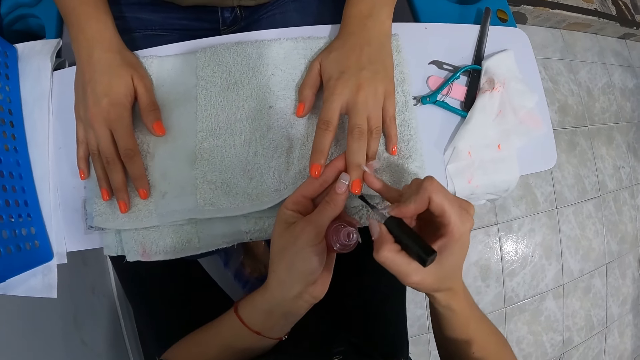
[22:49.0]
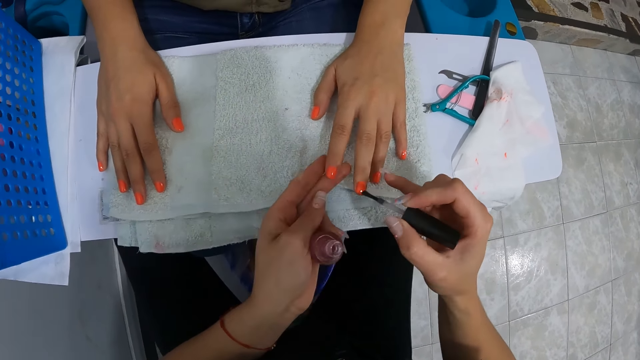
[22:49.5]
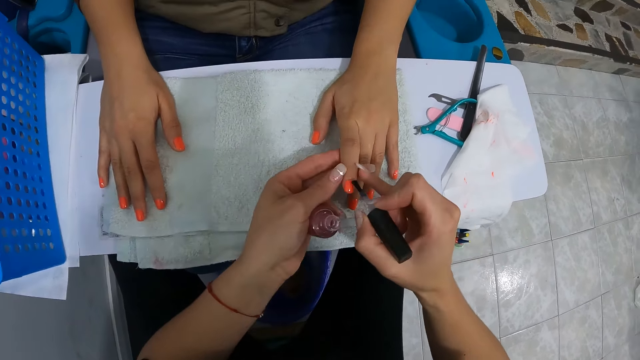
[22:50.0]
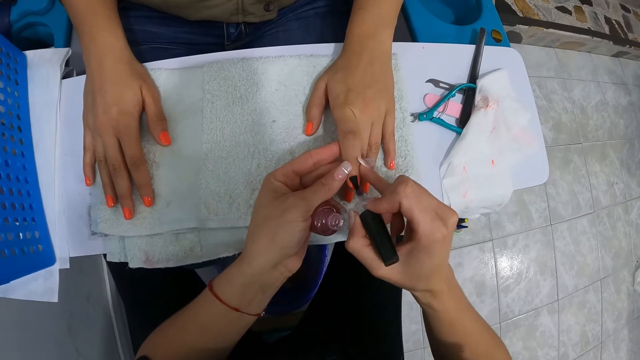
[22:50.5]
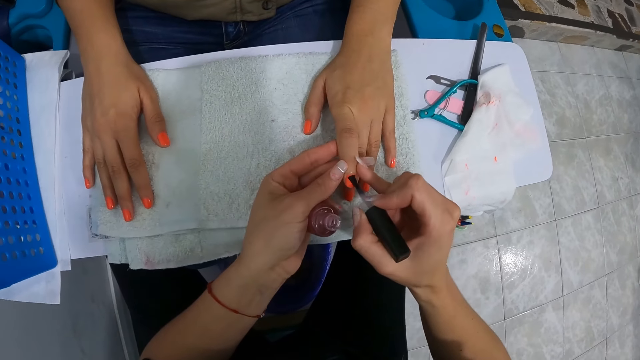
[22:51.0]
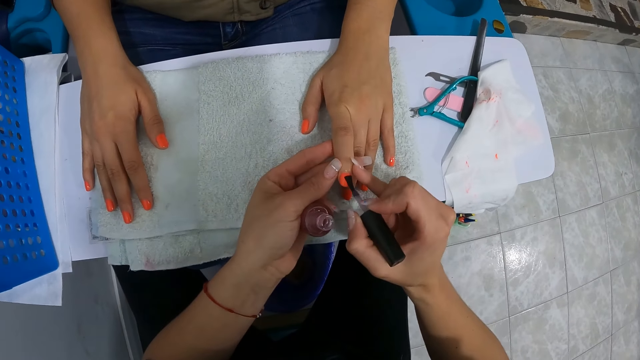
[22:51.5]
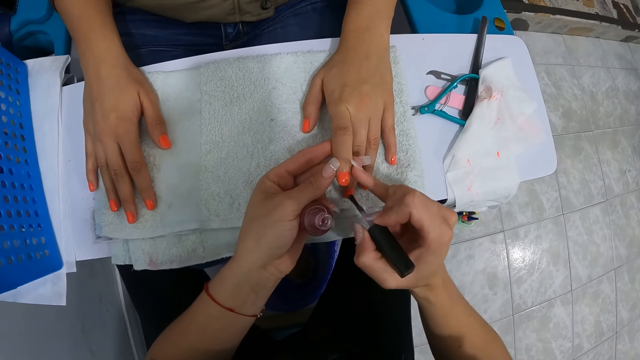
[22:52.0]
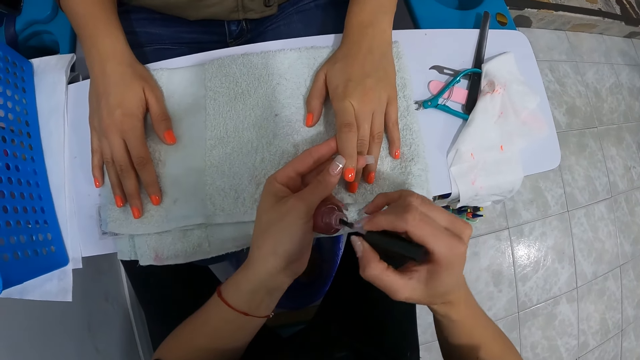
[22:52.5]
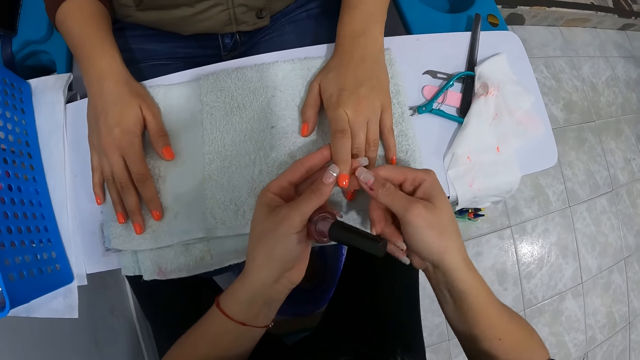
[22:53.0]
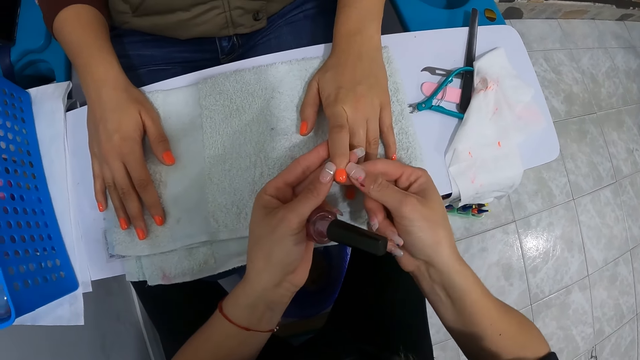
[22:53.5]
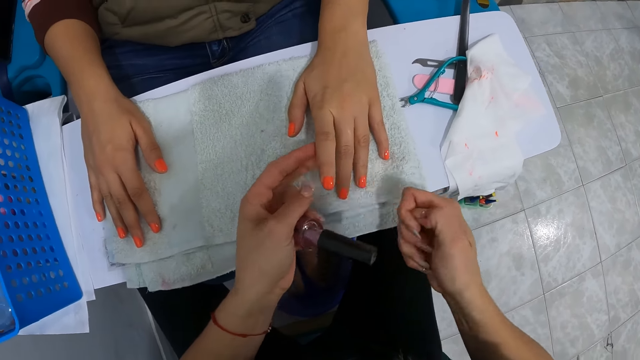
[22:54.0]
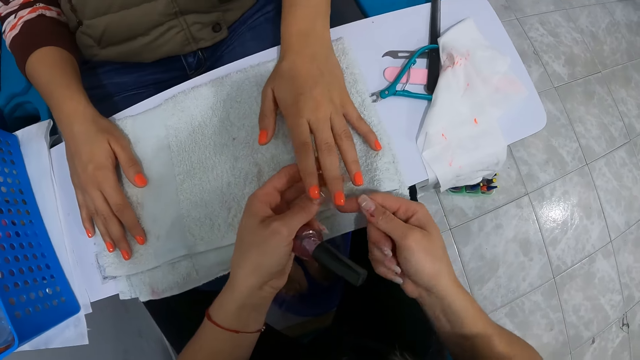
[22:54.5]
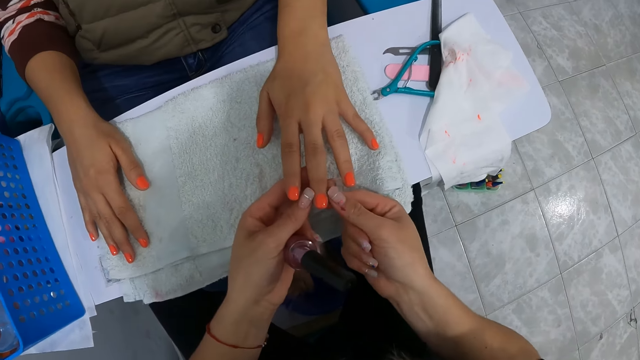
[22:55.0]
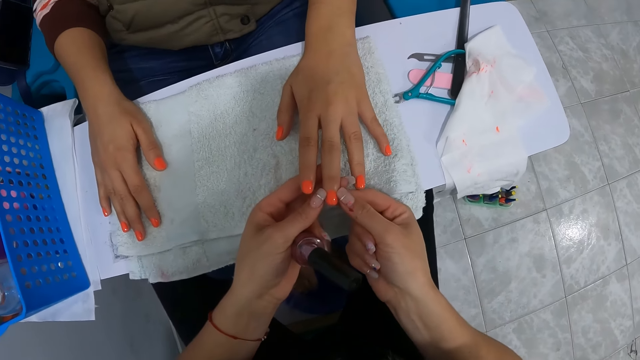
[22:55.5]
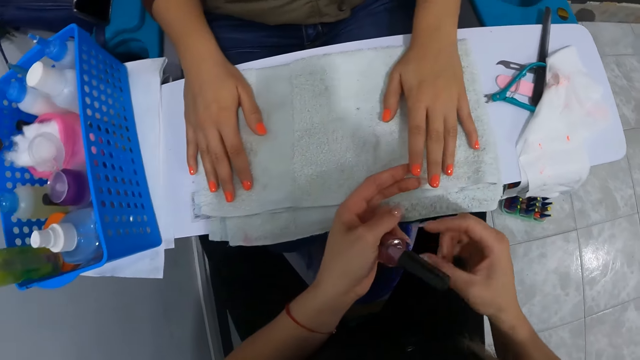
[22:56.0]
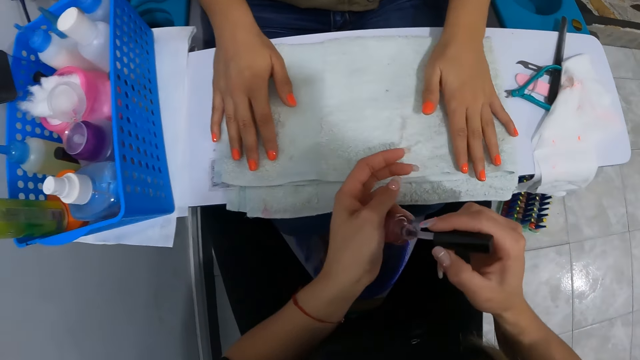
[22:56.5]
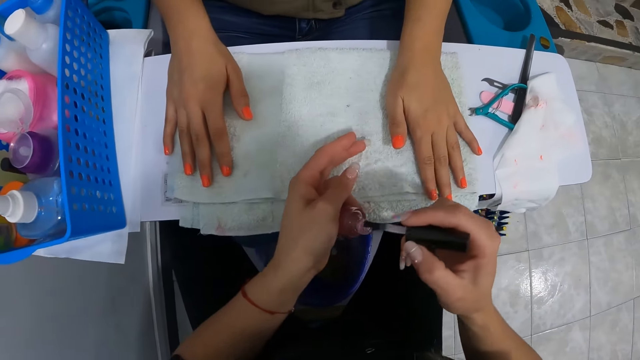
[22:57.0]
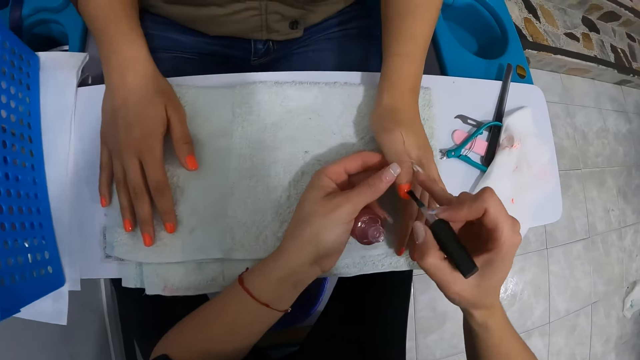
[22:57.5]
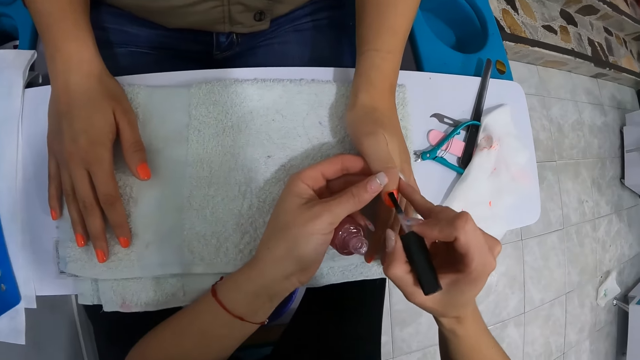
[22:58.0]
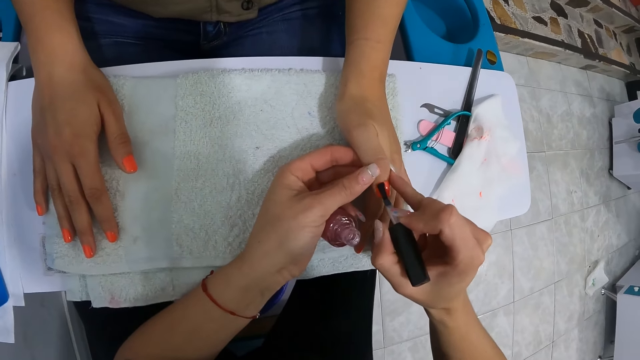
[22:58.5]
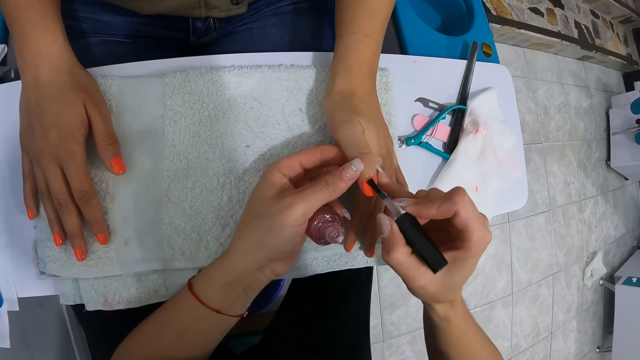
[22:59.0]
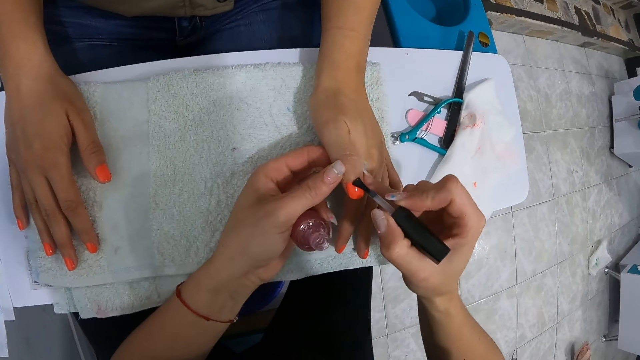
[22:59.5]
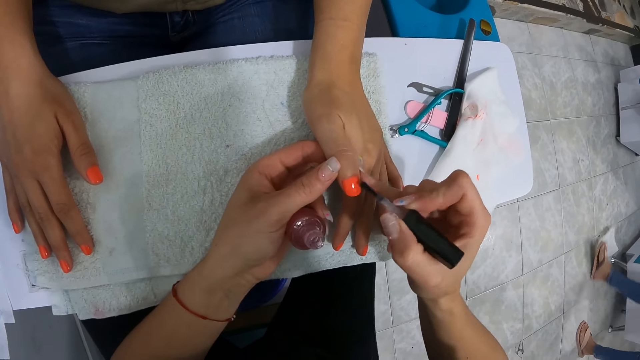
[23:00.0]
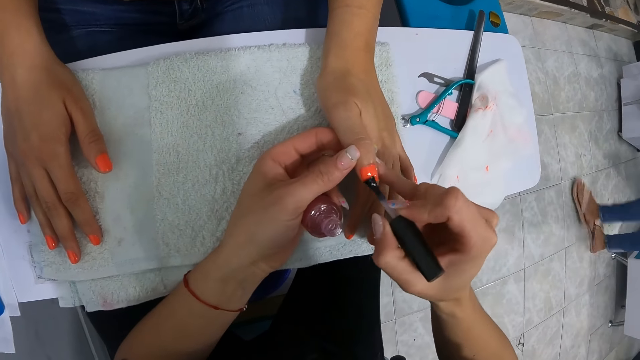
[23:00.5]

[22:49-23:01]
The camera wearer applies nail polish to the woman's index finger with the nail polish brush in her right hand. She puts the nail polish brush into the nail polish container. She cleans off nail polish from the woman's left hand index fingers with her hands. She rubs the woman's fingers. She picks up the nail polish brush from the nail polish container with her right hand. She scoops nail polish. She applies nail polish to the woman's thumb finger with the nail polish brush in her right hand. She holds the woman's left hand with her left hand.

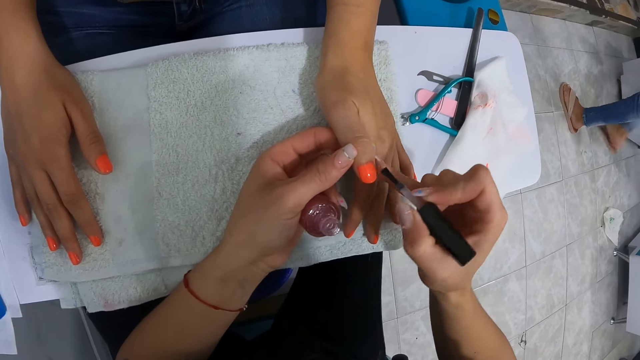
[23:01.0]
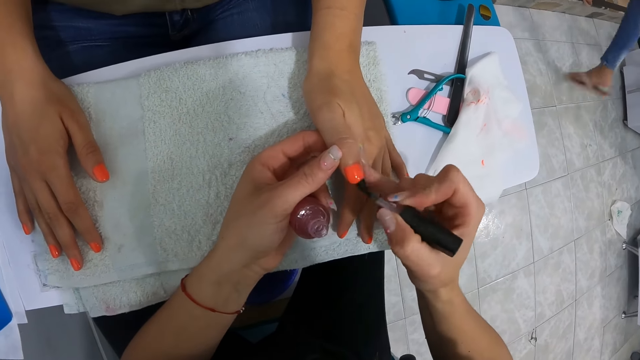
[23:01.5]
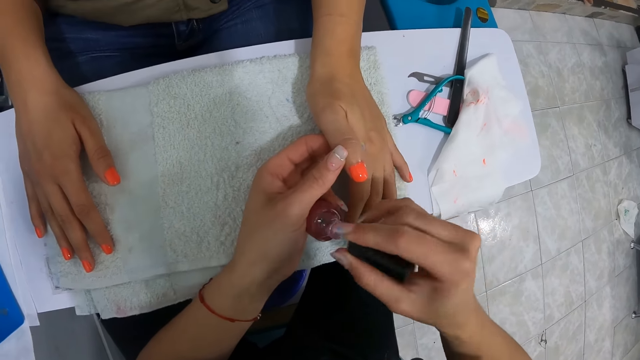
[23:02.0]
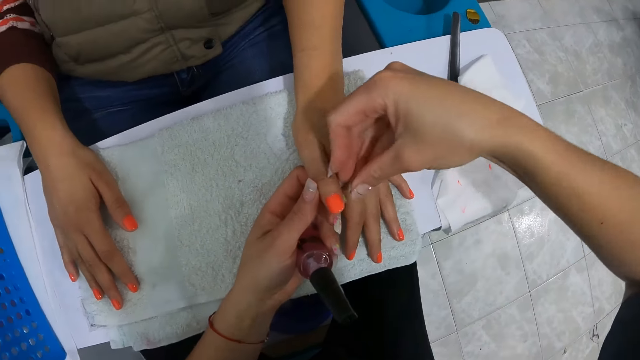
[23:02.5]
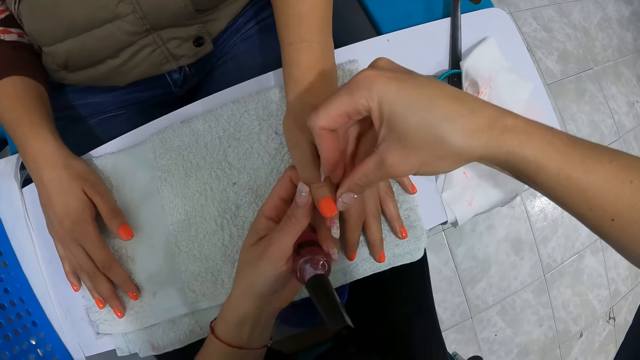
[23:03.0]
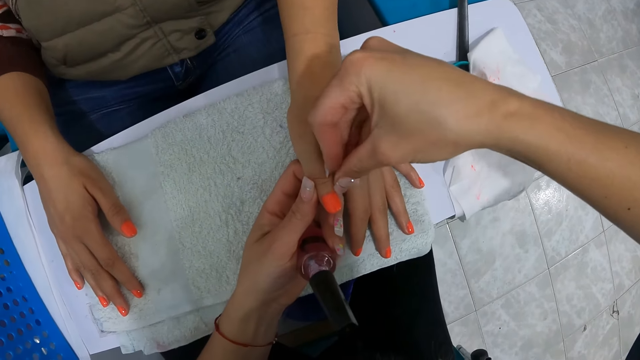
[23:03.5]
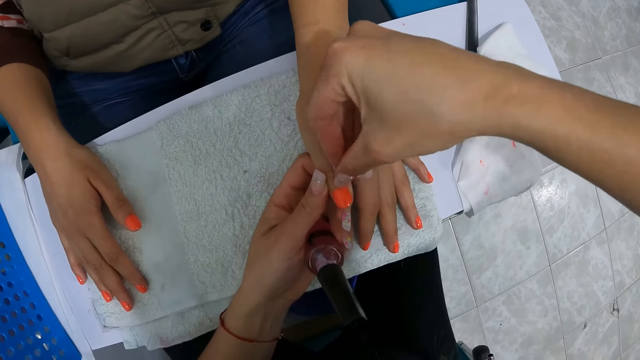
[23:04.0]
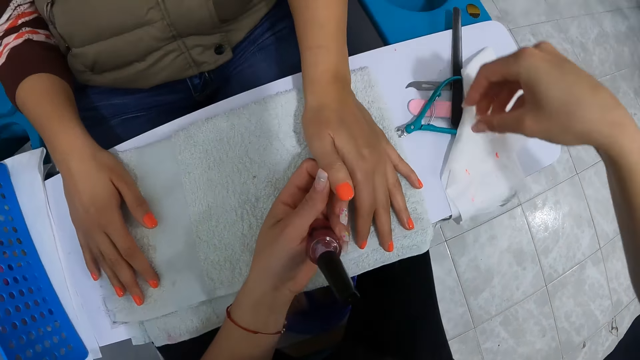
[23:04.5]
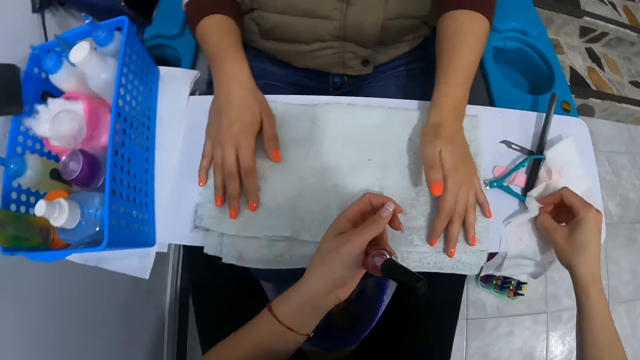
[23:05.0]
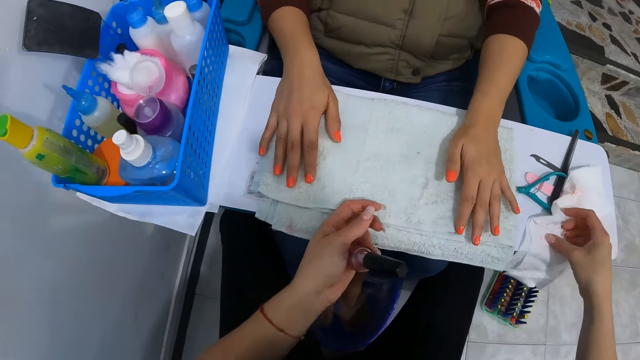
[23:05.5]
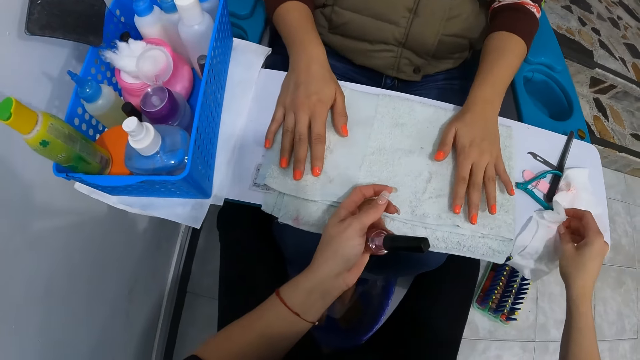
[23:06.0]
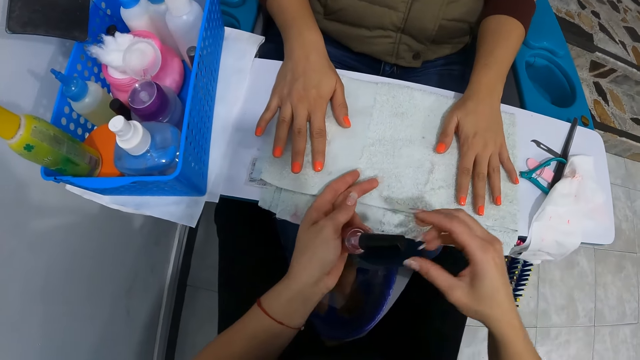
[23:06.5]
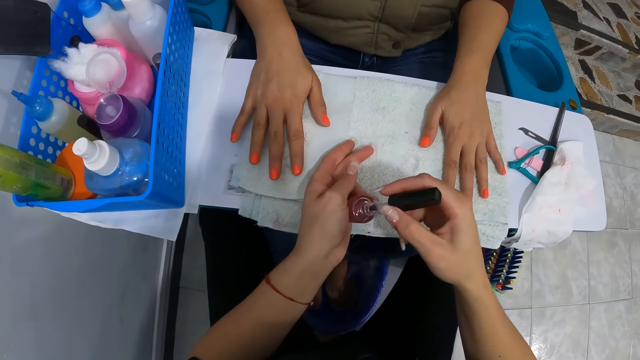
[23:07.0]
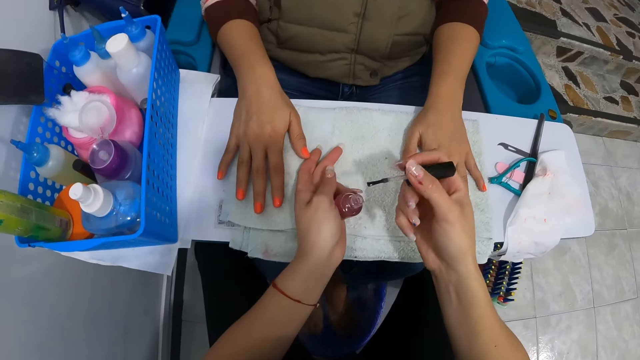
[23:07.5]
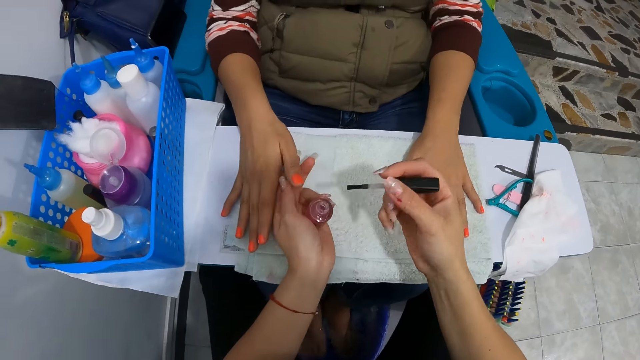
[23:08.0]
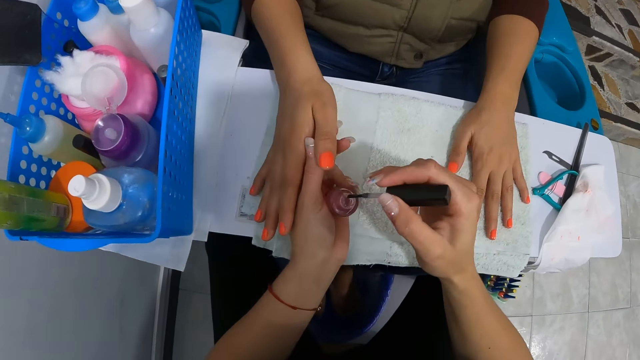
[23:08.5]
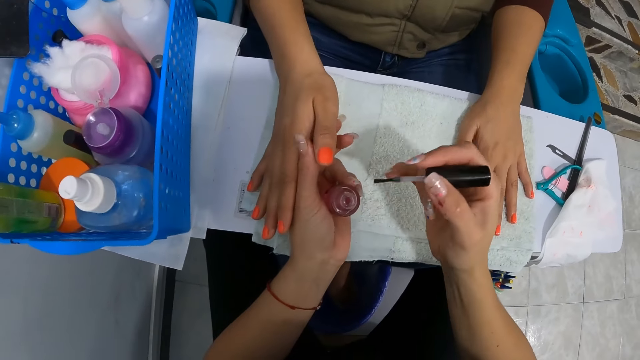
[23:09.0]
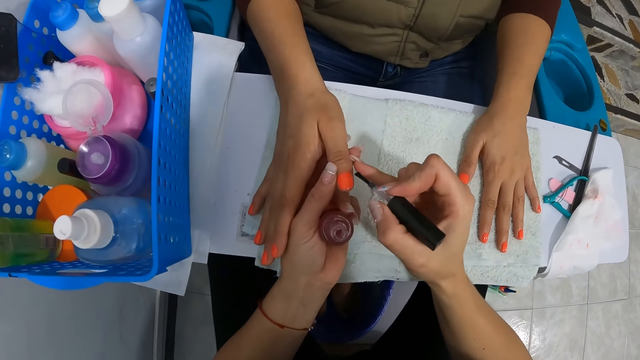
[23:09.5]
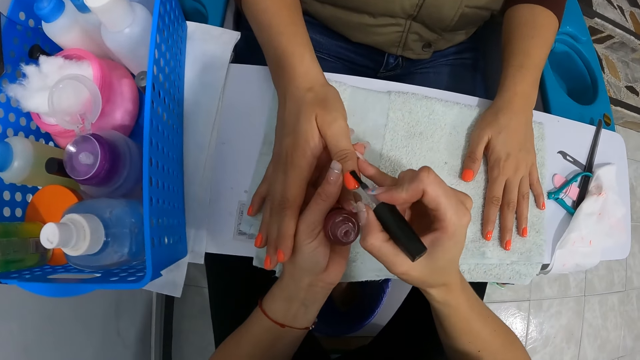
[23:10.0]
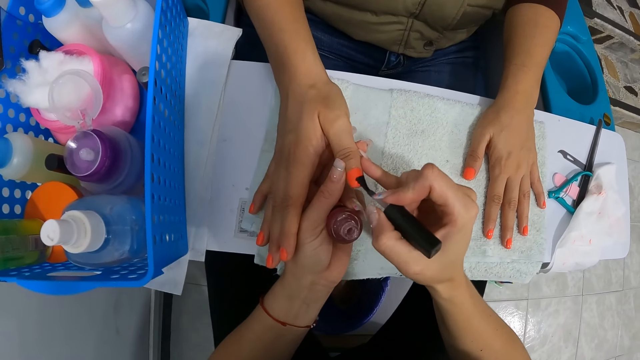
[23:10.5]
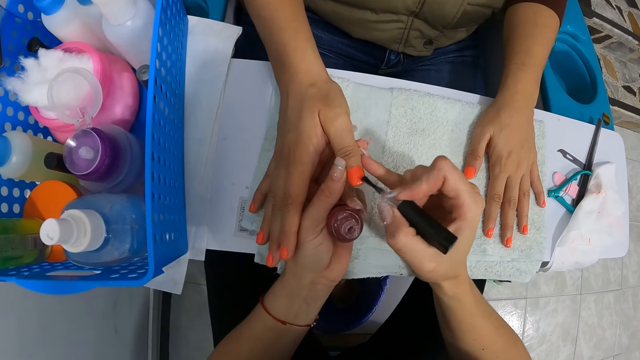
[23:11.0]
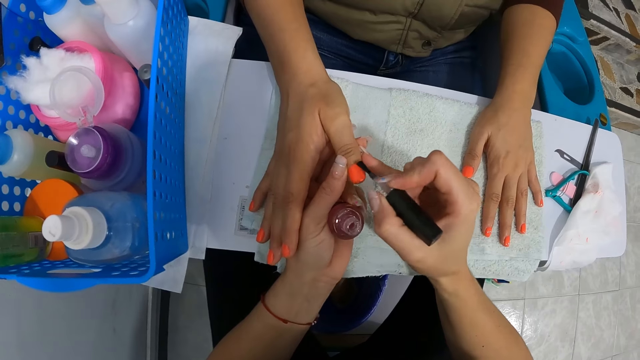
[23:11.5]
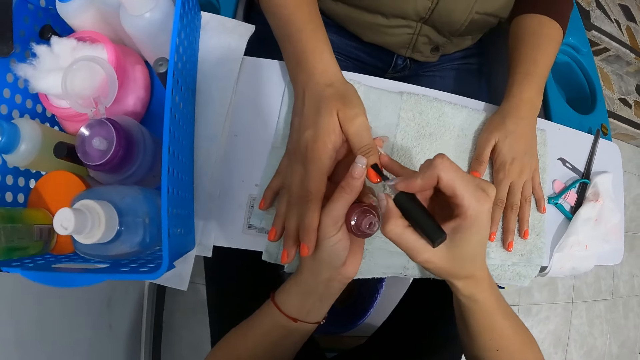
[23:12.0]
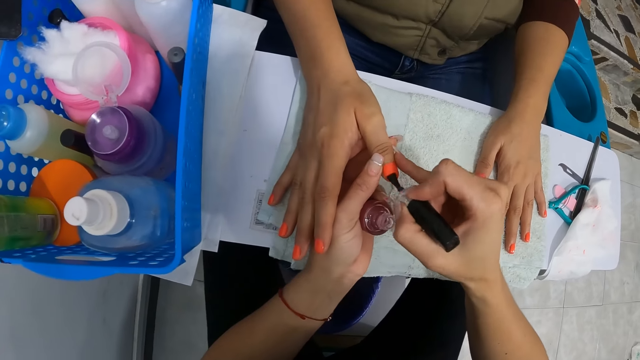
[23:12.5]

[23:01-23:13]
The camera wearer puts the nail polish brush into the nail polish container. She cleans off nail polish from the woman's left hand thumb finger with her right hand. She touches the piece of tissue paper on the board. She wipes her finger on the serviette. She picks up the nail polish brush from the nail polish container with her right hand. She scoops nail polish. She holds the woman's right hand with her right hand. She applies nail polish to the woman's thumb finger with the nail polish brush in her right hand.
